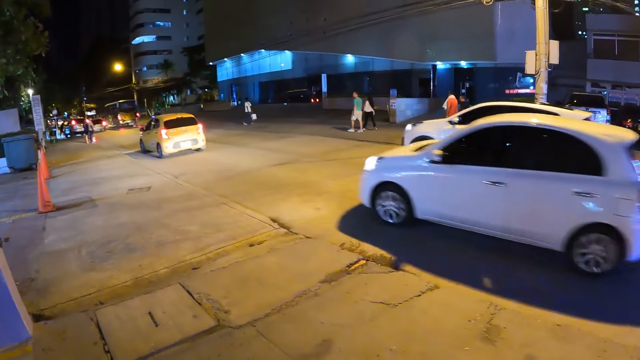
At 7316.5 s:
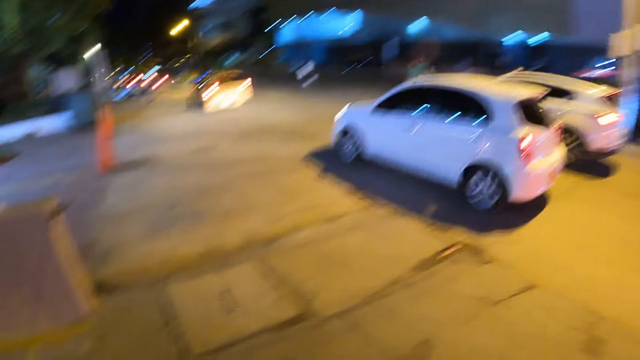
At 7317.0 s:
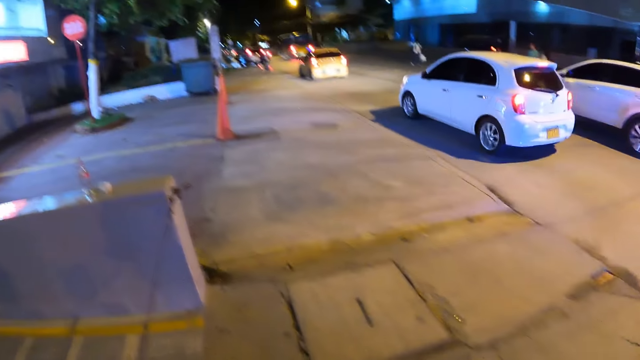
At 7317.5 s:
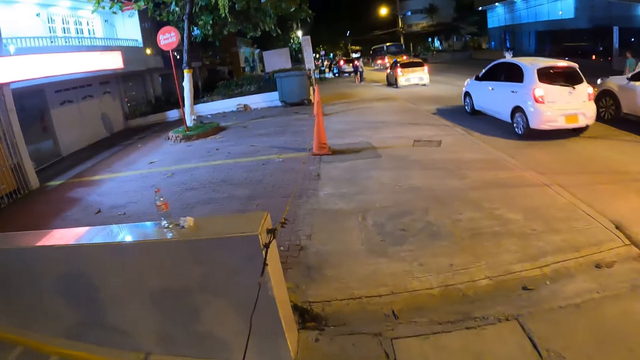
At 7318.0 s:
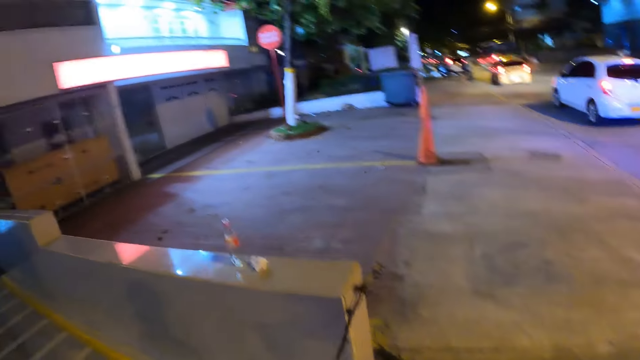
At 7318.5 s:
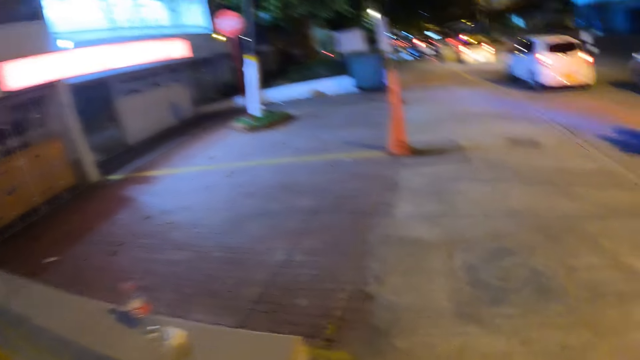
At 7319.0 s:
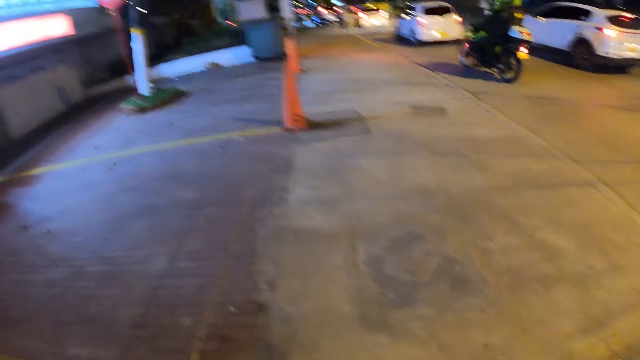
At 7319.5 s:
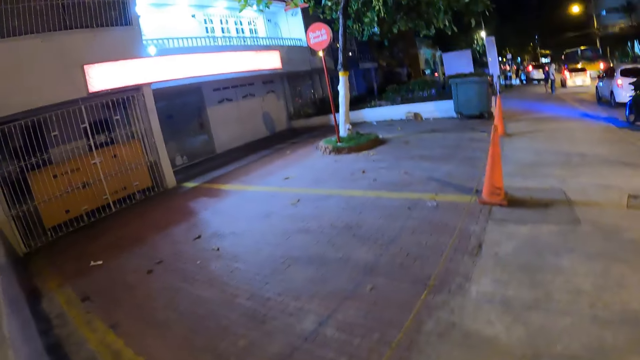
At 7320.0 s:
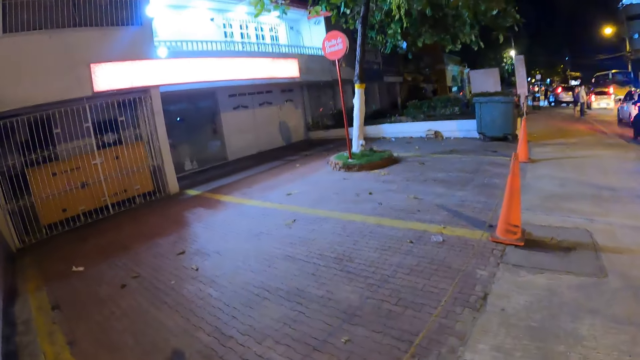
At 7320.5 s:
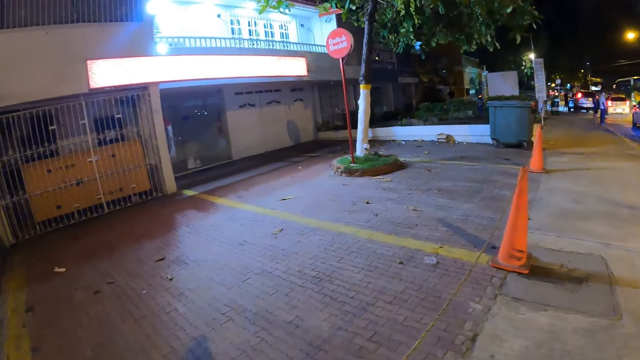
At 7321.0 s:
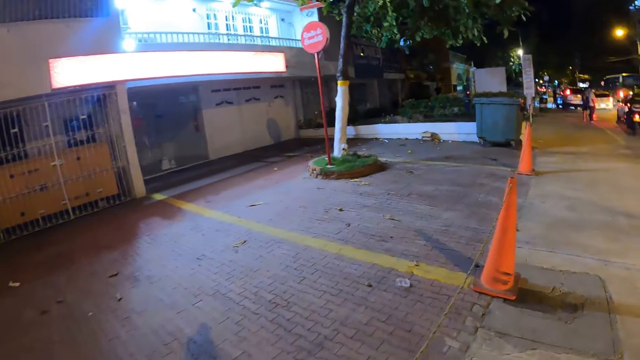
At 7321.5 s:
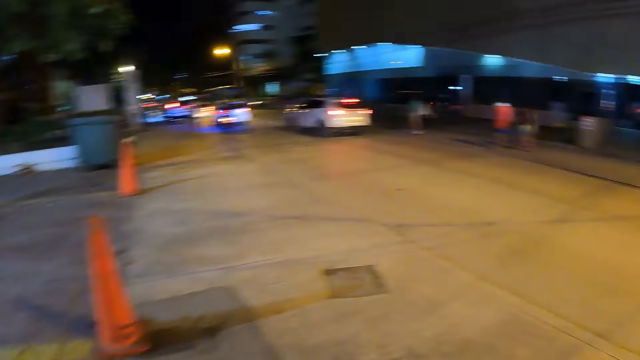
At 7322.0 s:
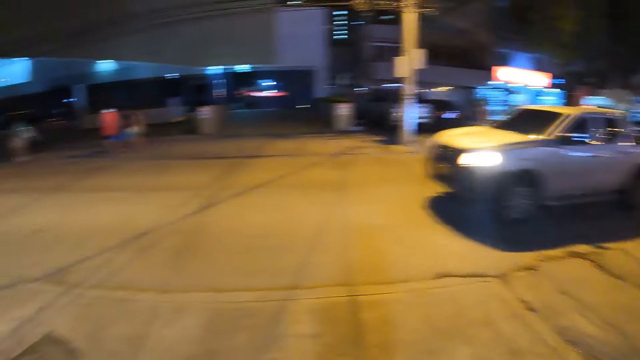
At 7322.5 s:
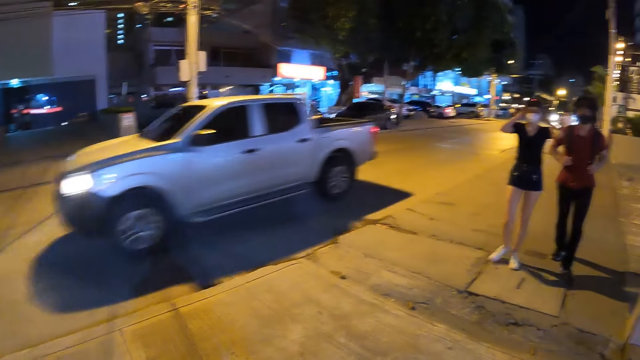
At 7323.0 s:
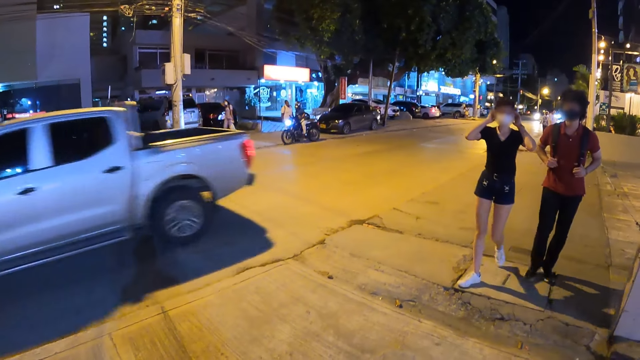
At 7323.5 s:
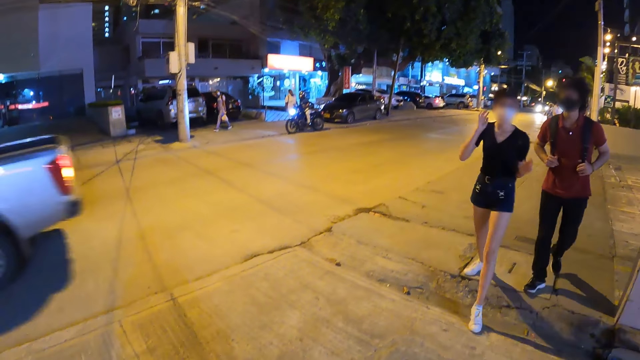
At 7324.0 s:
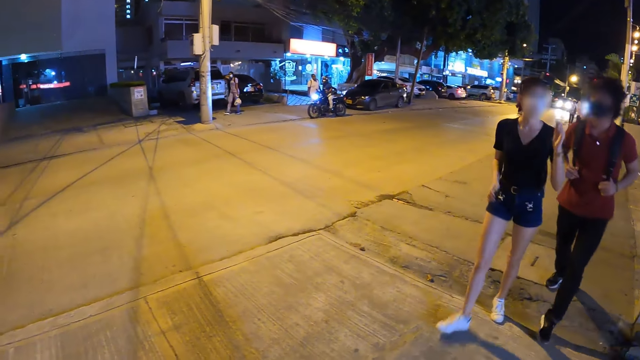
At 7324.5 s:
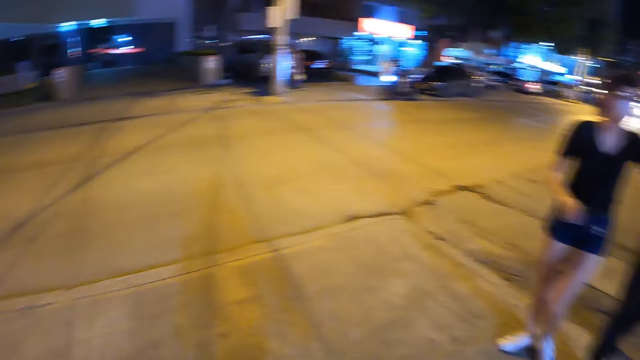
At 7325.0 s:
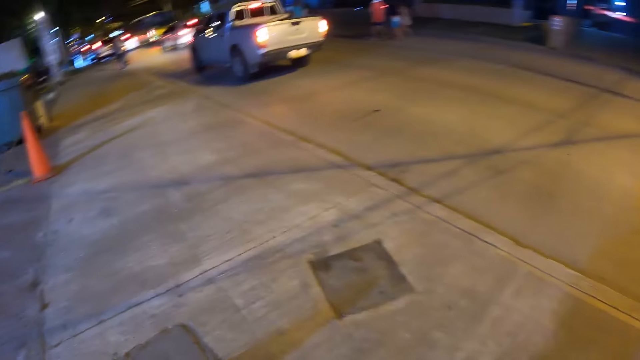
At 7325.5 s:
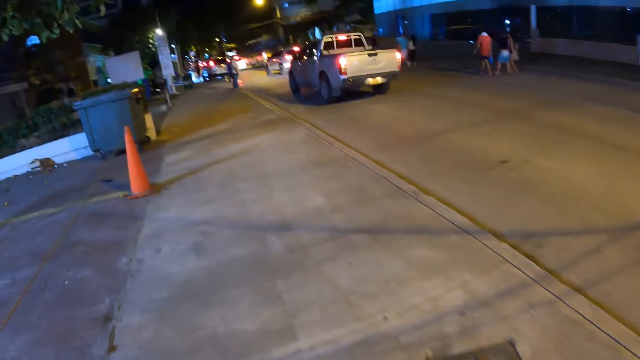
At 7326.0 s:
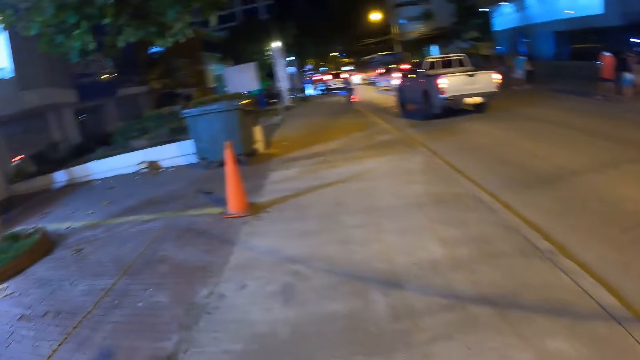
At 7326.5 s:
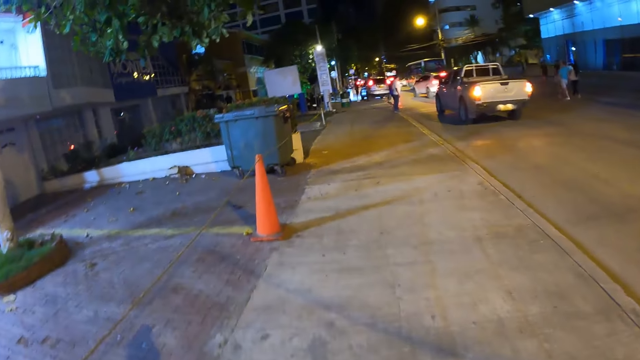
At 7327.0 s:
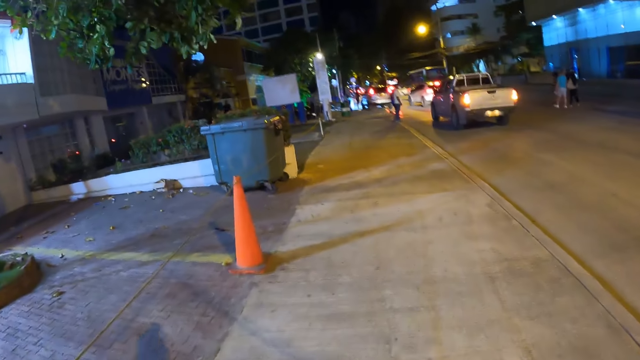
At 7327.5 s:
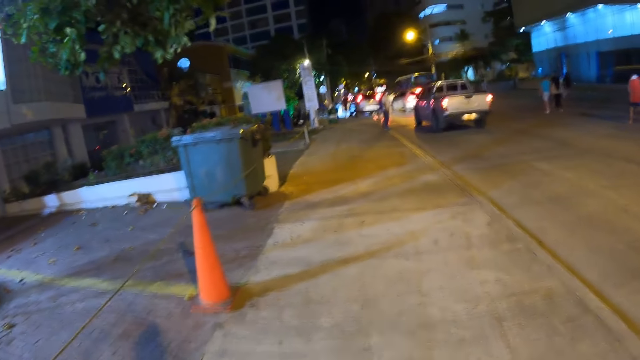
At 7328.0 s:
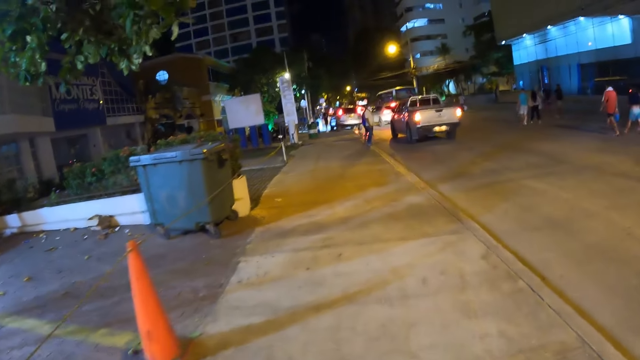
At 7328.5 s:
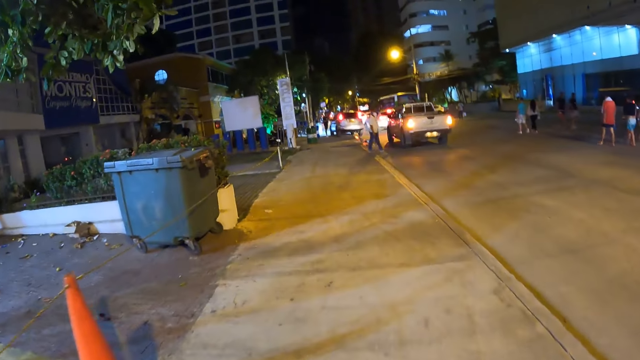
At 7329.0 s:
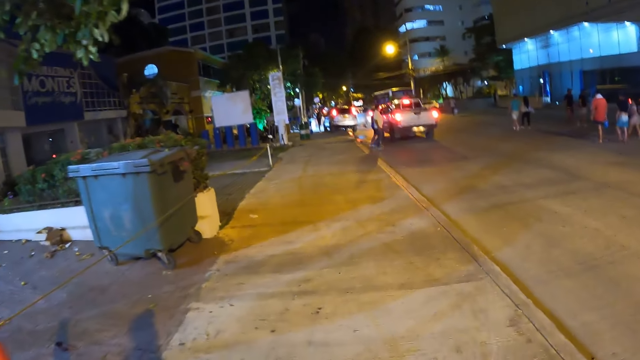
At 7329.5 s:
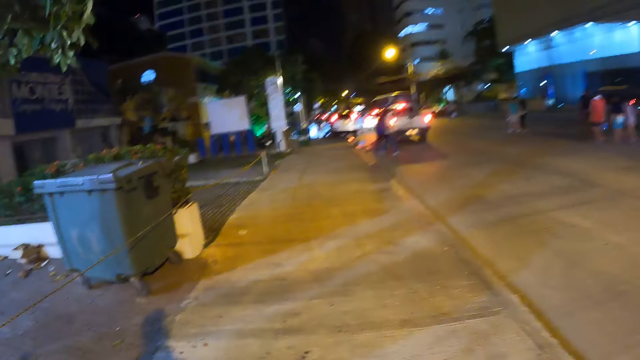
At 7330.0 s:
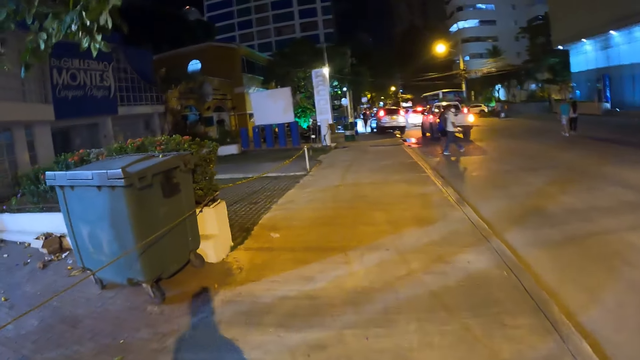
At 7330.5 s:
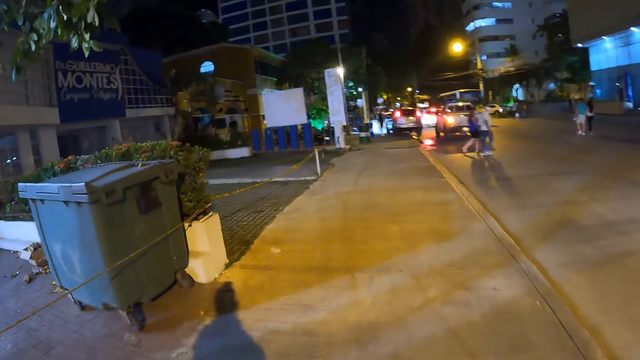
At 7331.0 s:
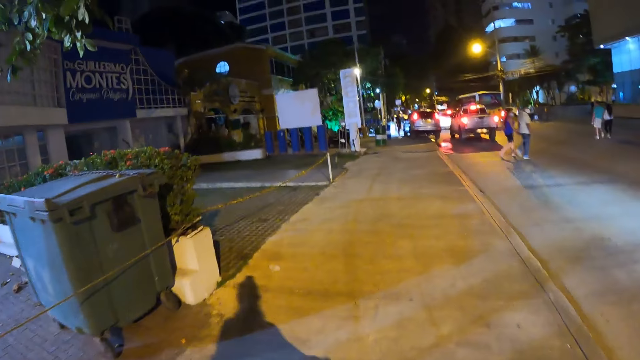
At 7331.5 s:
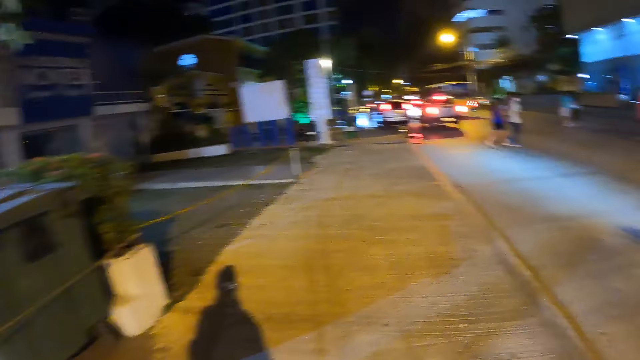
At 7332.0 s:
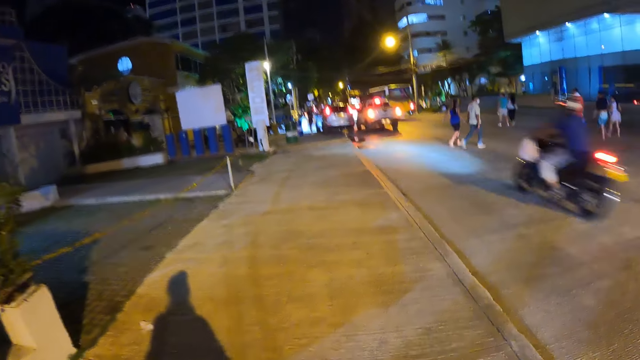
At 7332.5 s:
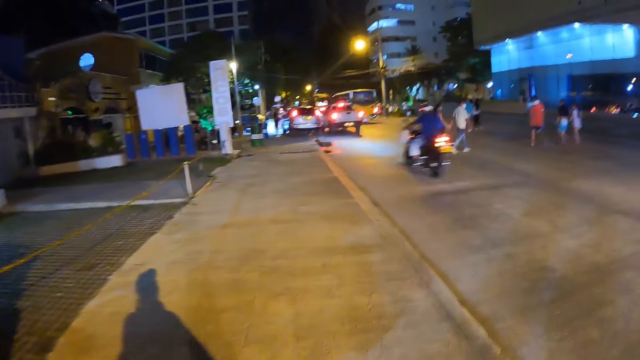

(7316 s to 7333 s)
The camera wearer looks behind. A white pickup drives past the camera wearer. A woman adjusts a camera on her head with both hands. The camera wearer moves forward.

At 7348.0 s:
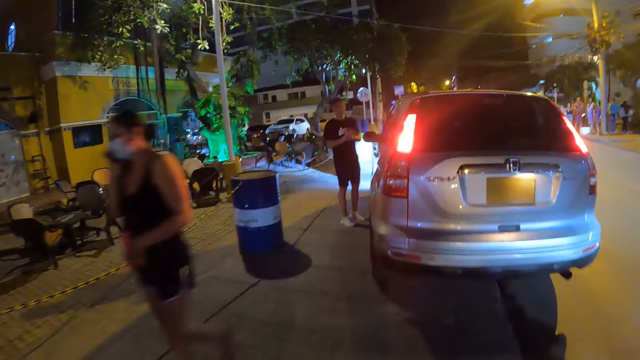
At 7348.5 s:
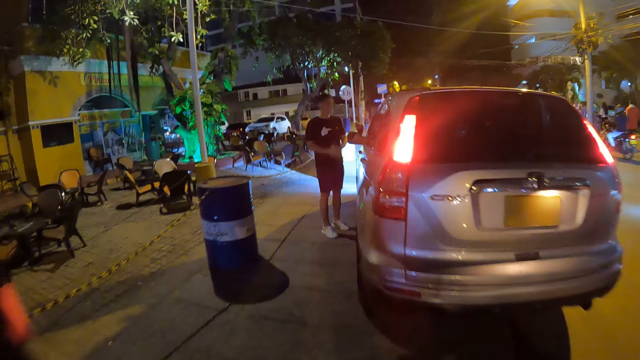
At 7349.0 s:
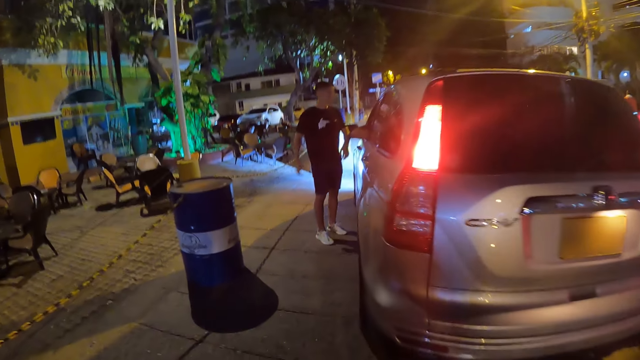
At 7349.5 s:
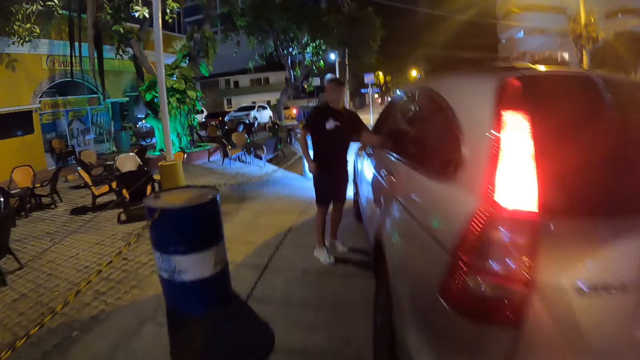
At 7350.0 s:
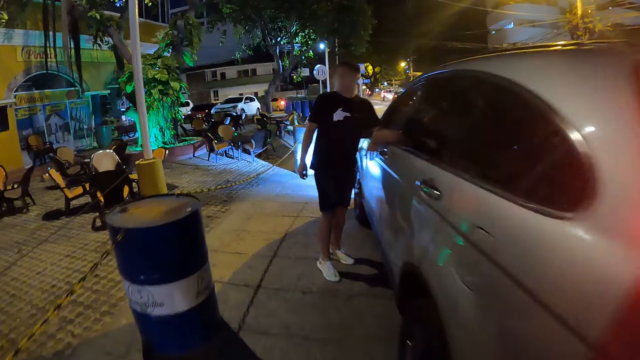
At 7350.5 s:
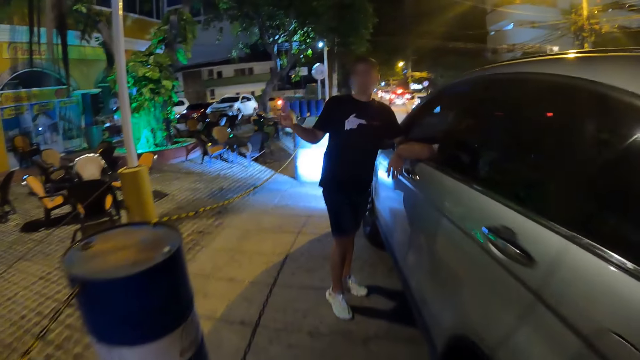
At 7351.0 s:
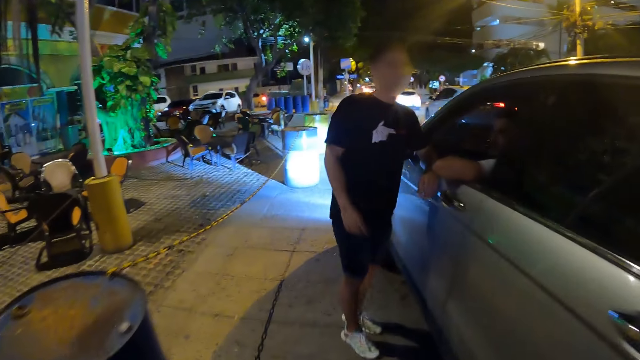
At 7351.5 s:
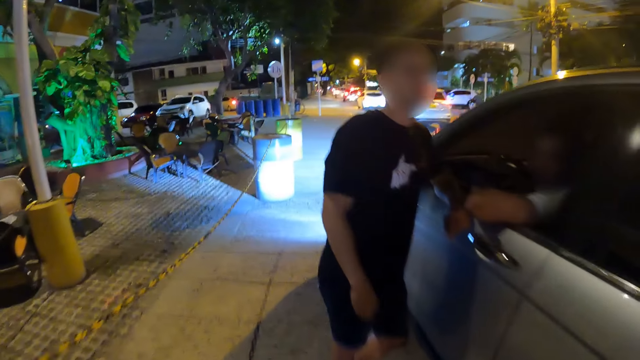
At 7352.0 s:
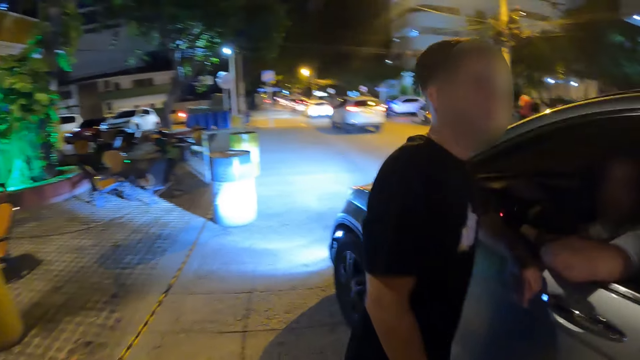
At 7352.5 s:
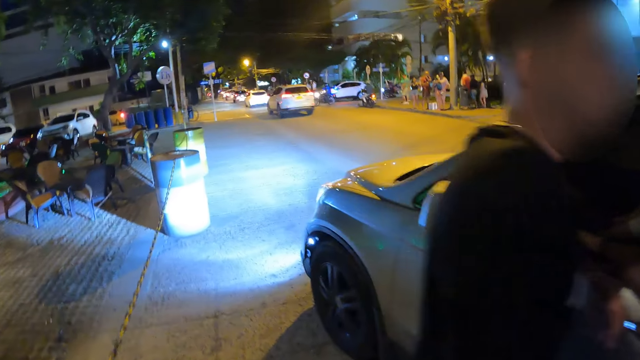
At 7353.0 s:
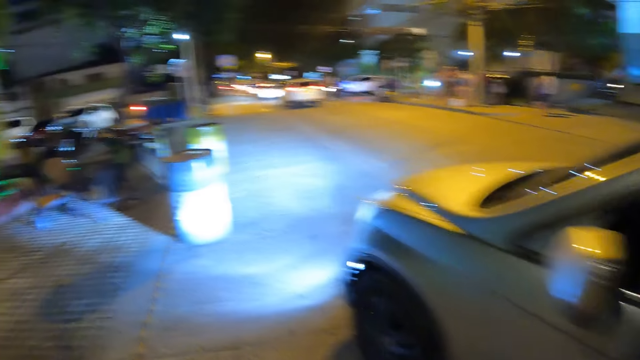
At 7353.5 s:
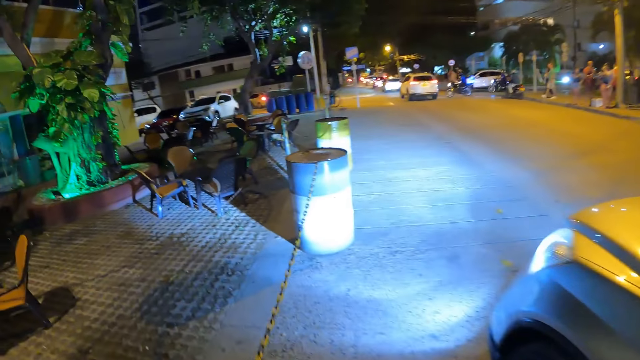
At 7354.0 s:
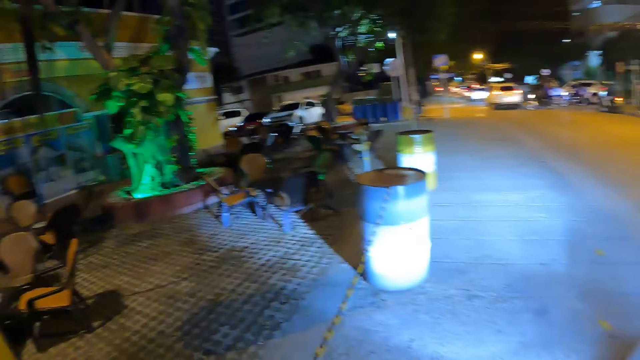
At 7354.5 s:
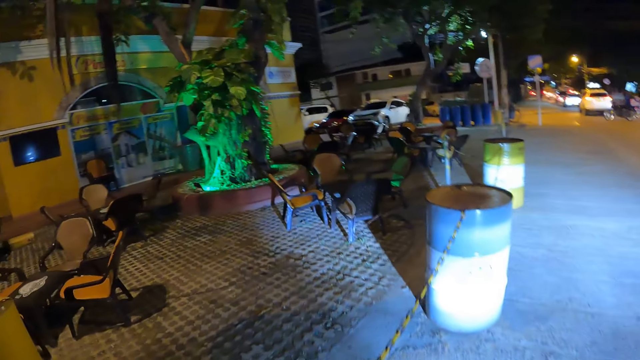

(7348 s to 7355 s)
A man converses with another man in a car.
